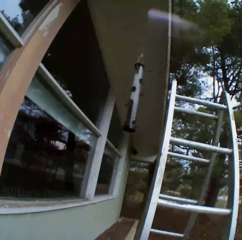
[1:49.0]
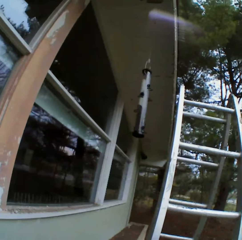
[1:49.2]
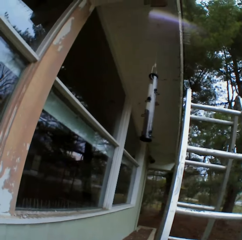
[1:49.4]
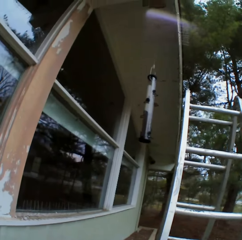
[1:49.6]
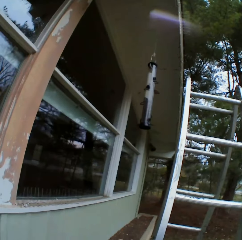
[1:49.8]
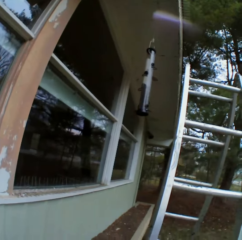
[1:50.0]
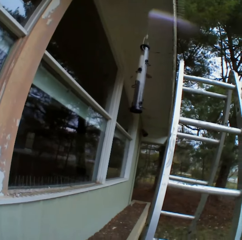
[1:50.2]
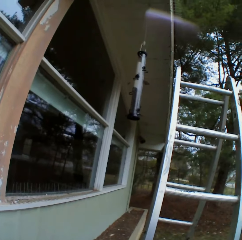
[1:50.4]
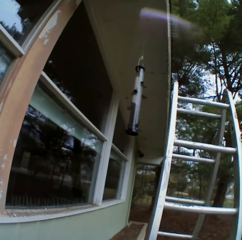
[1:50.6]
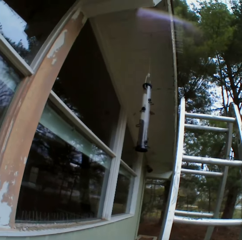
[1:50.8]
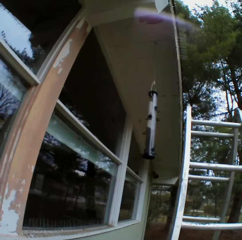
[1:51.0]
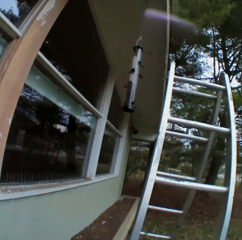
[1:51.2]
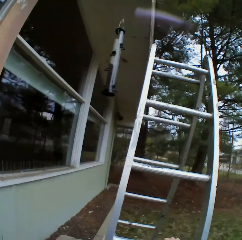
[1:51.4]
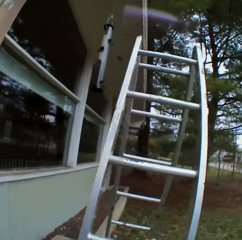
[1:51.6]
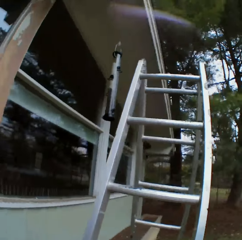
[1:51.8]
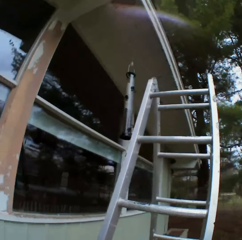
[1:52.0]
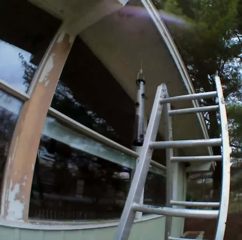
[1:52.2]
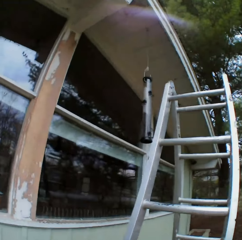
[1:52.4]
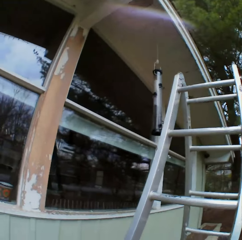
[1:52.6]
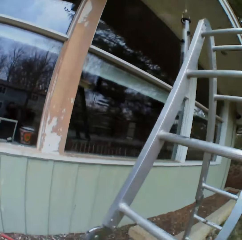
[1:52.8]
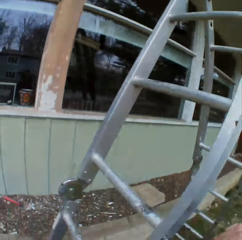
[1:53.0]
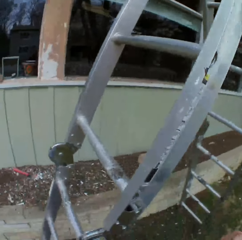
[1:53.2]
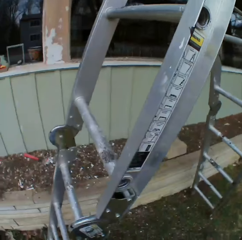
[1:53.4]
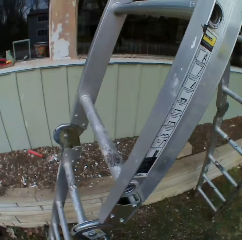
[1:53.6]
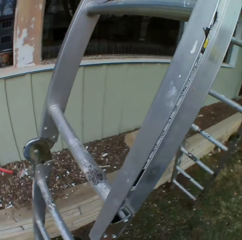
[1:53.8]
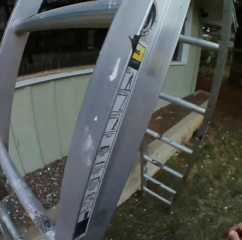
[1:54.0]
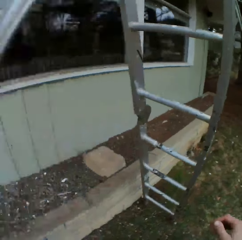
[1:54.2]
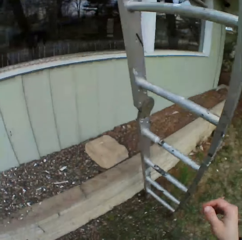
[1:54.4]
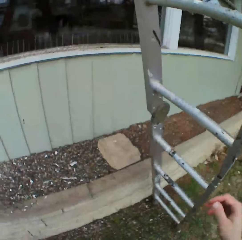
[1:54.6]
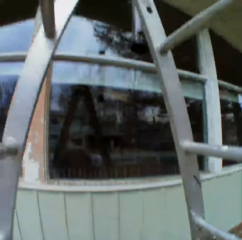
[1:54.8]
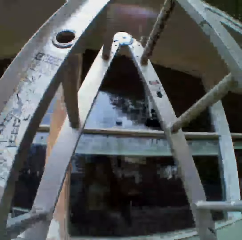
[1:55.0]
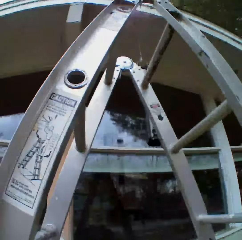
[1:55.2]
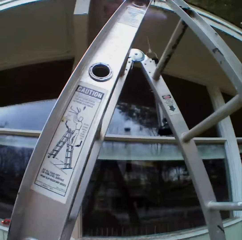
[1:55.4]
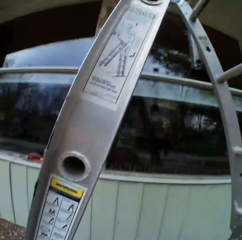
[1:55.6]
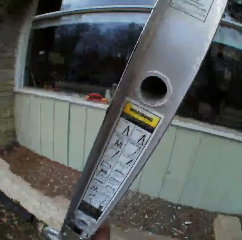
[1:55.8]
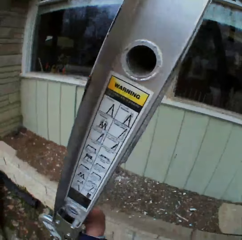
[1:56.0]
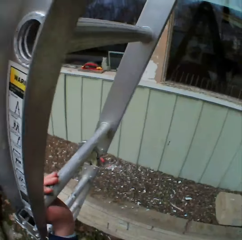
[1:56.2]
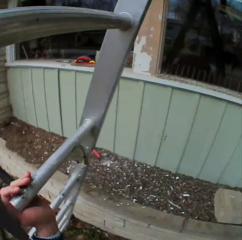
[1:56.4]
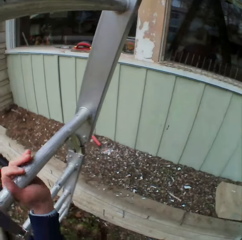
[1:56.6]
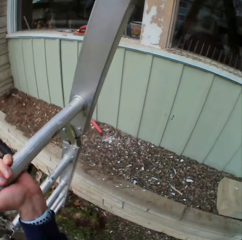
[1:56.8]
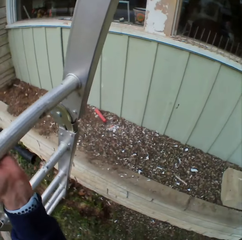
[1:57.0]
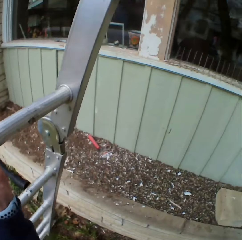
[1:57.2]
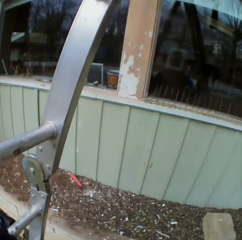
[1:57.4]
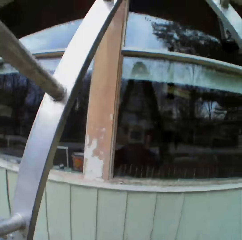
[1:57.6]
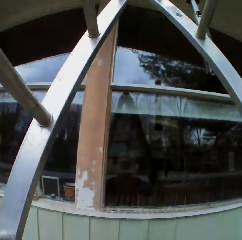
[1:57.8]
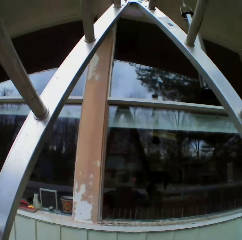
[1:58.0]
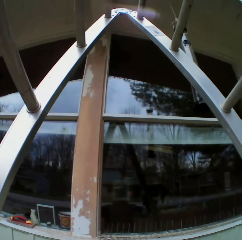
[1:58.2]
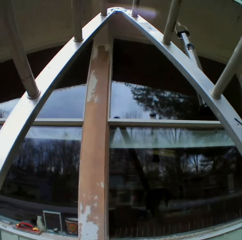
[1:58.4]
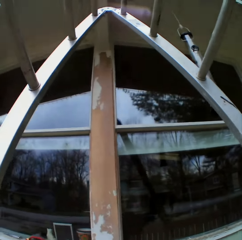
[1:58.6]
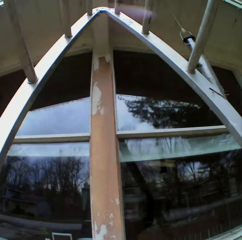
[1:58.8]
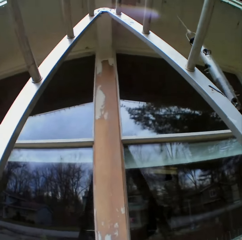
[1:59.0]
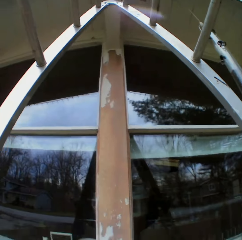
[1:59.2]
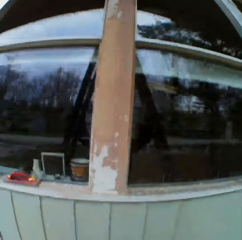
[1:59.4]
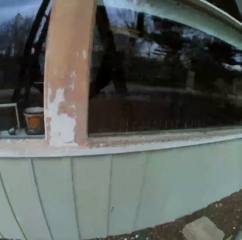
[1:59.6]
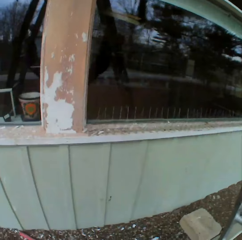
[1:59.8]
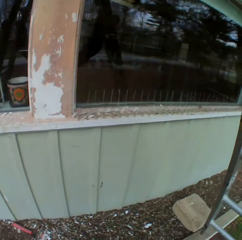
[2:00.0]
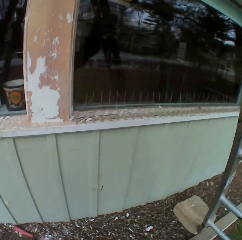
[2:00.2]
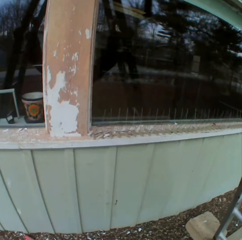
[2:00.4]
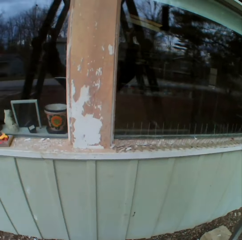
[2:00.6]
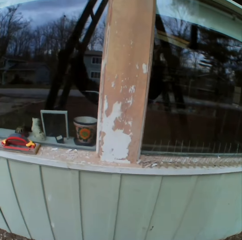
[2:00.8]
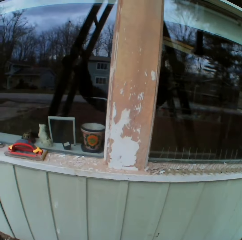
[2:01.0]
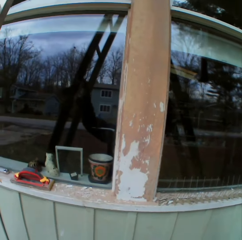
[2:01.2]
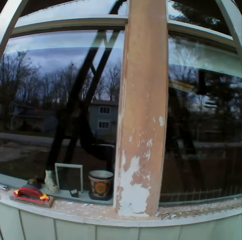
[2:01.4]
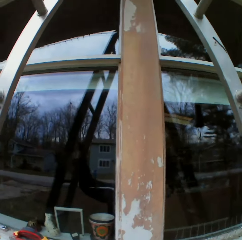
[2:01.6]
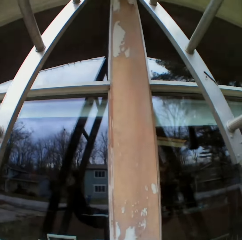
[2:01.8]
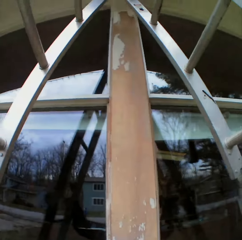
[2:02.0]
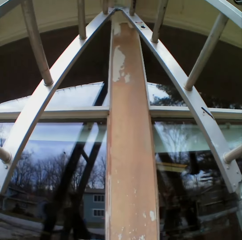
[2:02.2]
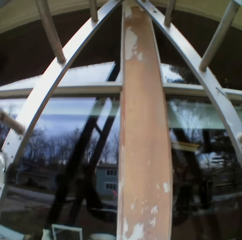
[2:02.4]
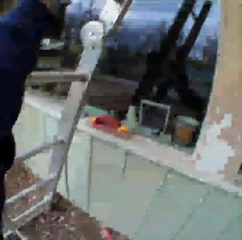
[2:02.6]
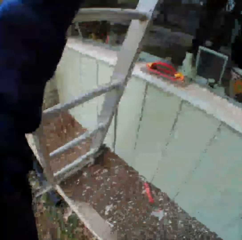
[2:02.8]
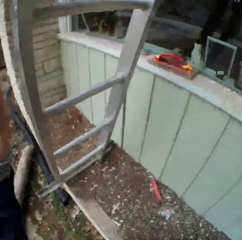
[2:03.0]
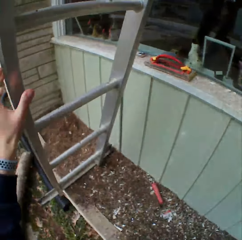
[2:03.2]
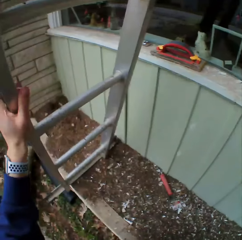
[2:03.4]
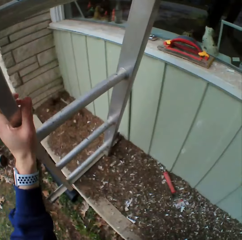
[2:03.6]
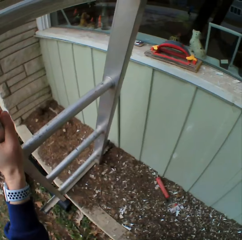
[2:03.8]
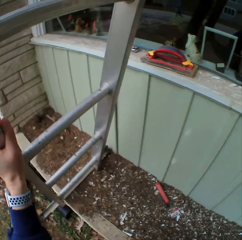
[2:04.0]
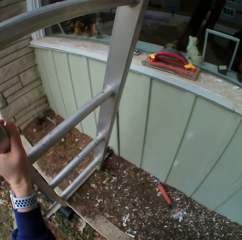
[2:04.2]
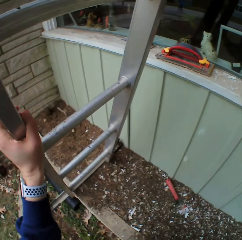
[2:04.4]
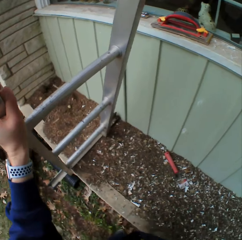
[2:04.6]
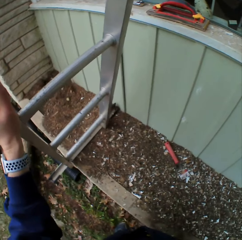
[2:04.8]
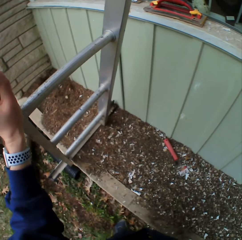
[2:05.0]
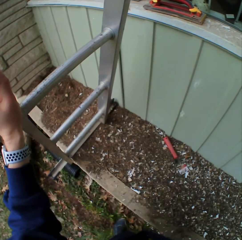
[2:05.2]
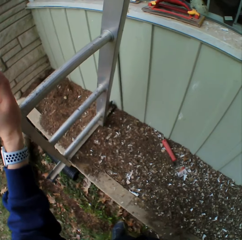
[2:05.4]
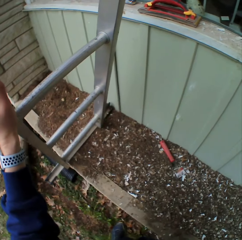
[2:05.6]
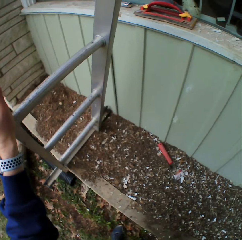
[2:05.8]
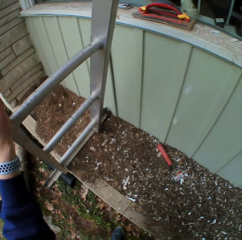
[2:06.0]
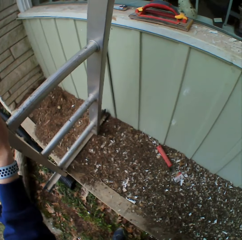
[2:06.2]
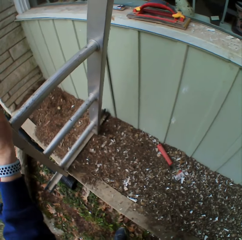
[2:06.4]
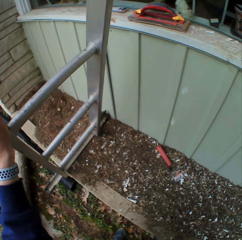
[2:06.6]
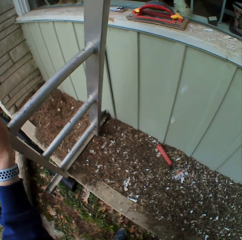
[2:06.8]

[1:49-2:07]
The camera wearer walks beside the ladder. They look at the house. They lift up the ladder. They place the ladder on a higher level. They move the ladder.

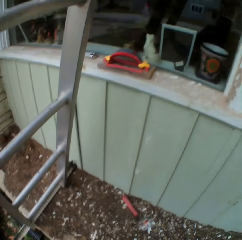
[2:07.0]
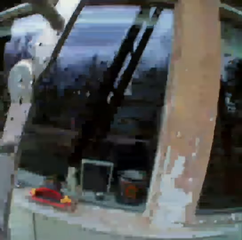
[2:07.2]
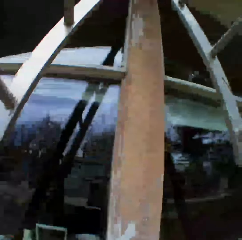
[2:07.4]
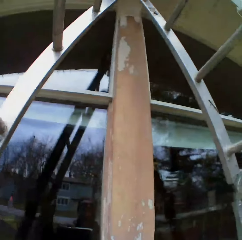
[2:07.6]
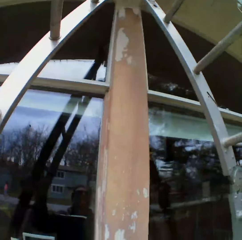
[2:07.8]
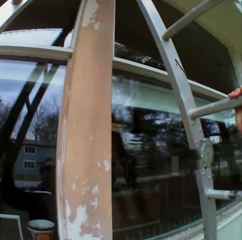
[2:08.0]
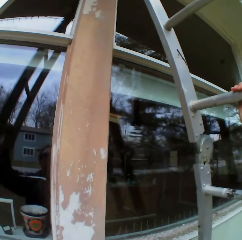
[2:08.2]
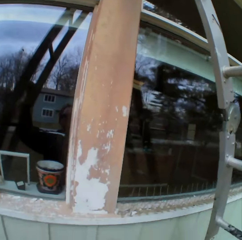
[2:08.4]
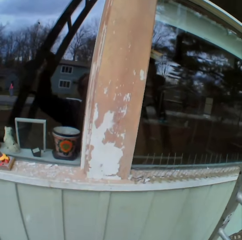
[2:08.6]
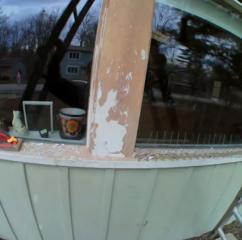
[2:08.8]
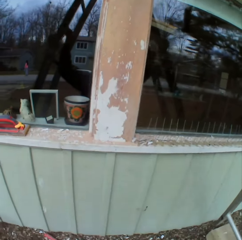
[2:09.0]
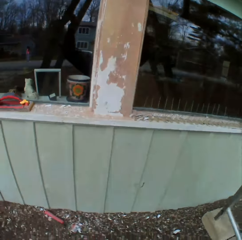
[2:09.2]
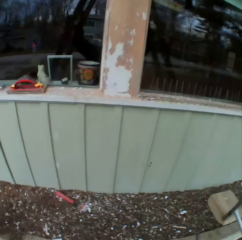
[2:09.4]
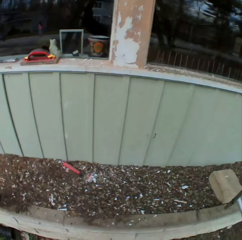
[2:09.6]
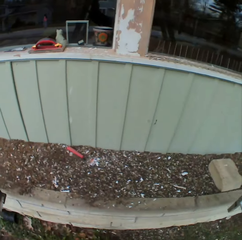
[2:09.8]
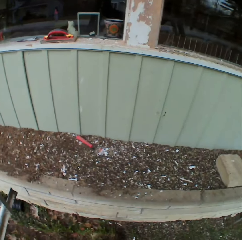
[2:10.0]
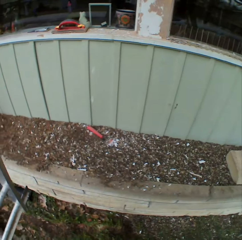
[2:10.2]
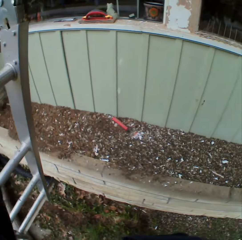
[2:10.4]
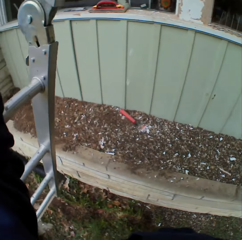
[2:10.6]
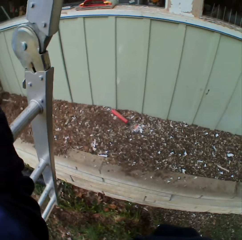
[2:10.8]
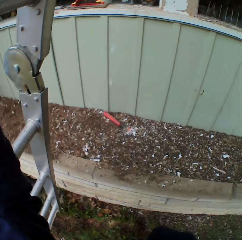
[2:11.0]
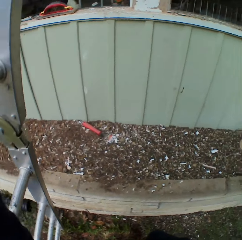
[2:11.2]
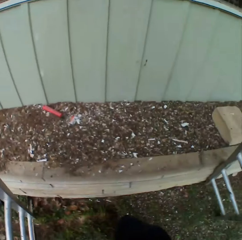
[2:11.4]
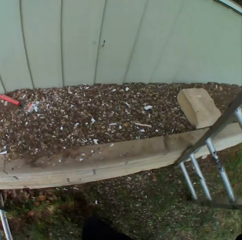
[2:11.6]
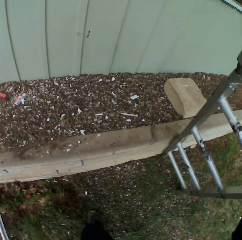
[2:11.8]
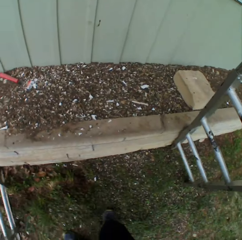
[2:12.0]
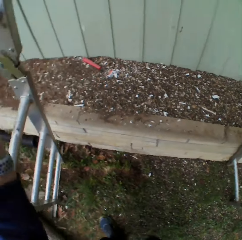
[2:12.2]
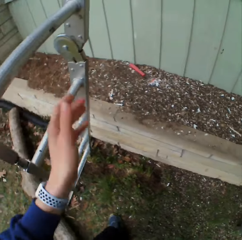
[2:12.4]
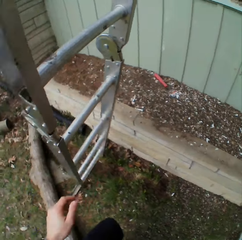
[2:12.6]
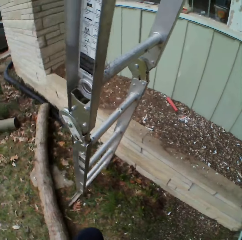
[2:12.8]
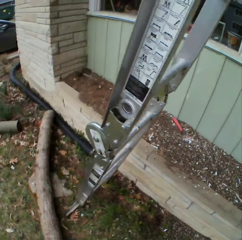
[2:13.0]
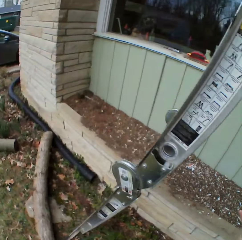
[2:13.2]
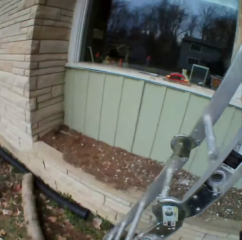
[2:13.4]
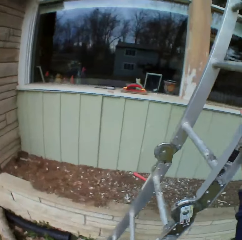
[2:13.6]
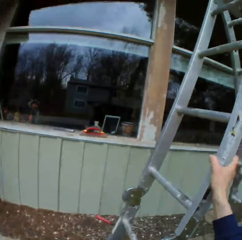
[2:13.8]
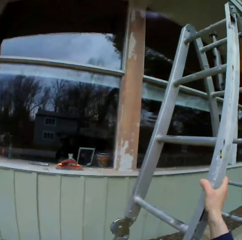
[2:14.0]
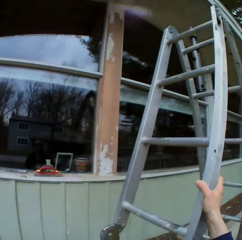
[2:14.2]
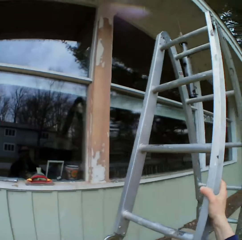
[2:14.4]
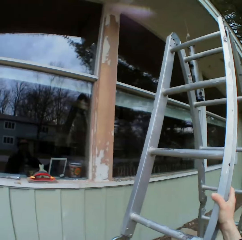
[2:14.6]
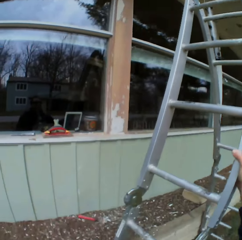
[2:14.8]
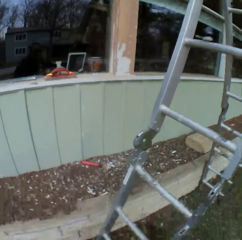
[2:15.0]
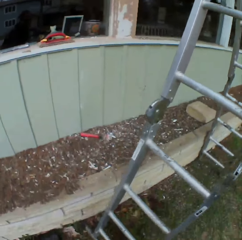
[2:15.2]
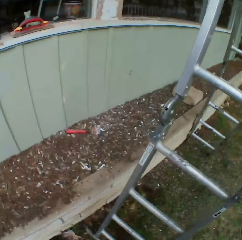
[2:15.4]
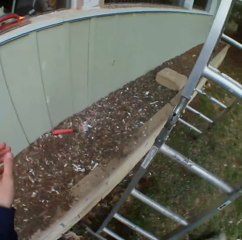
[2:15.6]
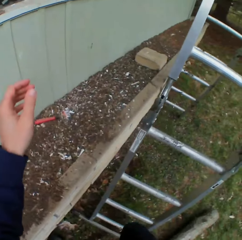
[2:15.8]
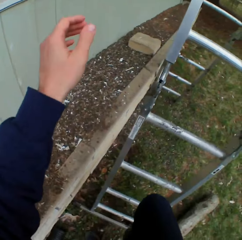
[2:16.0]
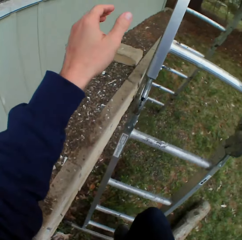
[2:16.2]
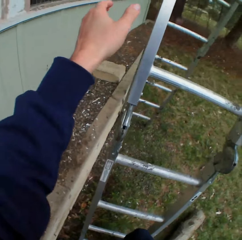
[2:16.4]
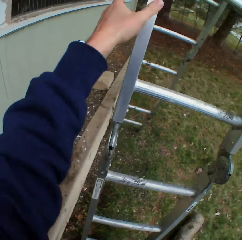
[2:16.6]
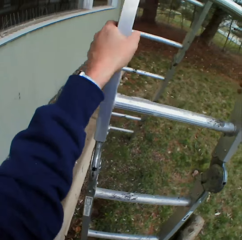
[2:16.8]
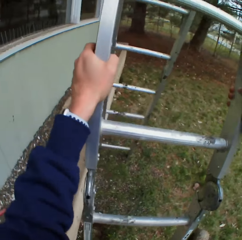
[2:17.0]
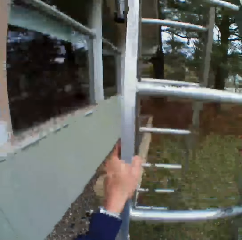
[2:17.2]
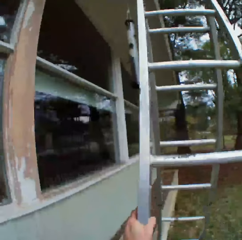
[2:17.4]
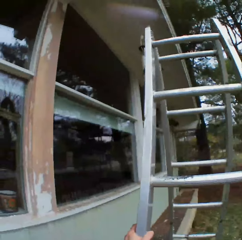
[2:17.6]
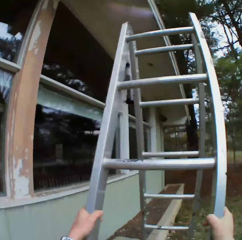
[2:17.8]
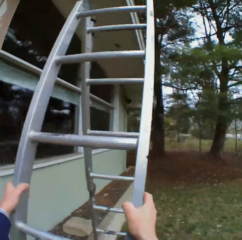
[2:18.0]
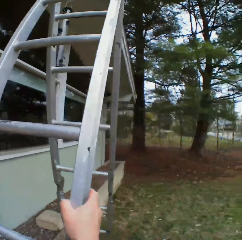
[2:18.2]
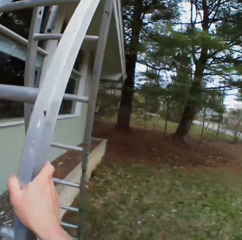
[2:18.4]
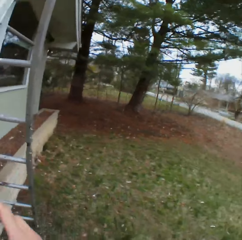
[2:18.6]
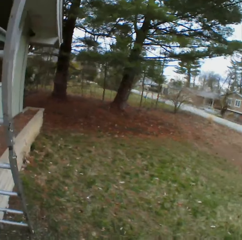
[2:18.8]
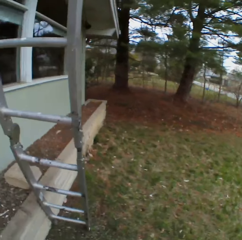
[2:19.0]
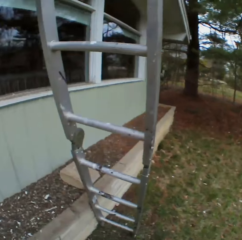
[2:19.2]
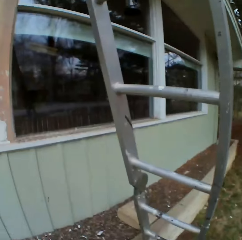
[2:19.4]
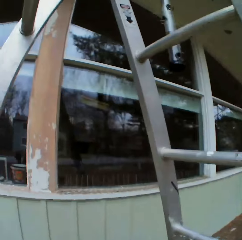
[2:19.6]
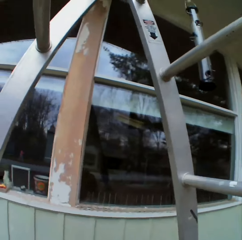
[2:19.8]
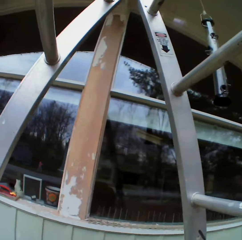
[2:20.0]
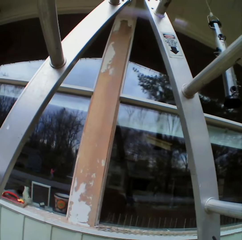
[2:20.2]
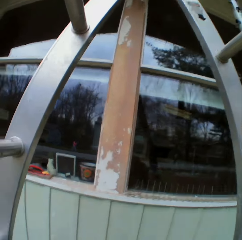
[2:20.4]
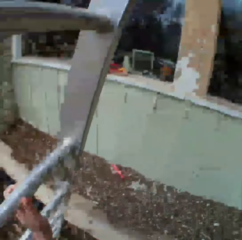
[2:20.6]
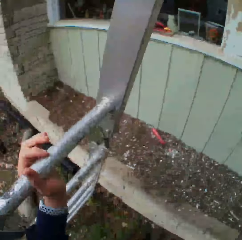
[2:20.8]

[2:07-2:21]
The camera wearer looks at the house. They lift the ladder. They put the ladder on the ground. They walk beside the ladder. They look at the house. They step on the ladder. They climb up the ladder. They walk beside the ladder.
